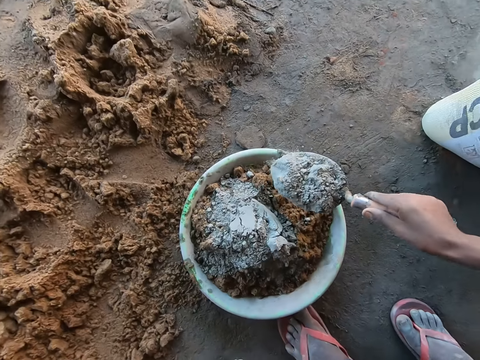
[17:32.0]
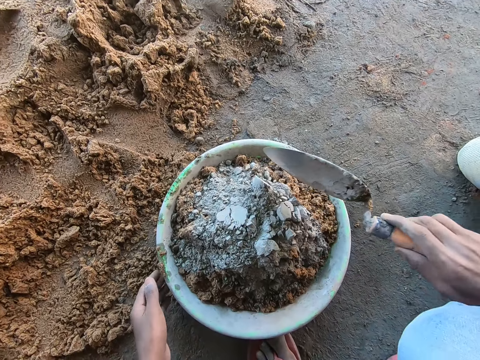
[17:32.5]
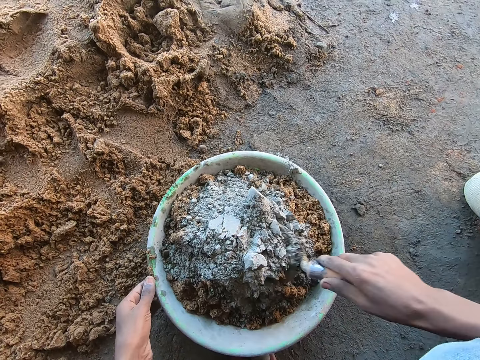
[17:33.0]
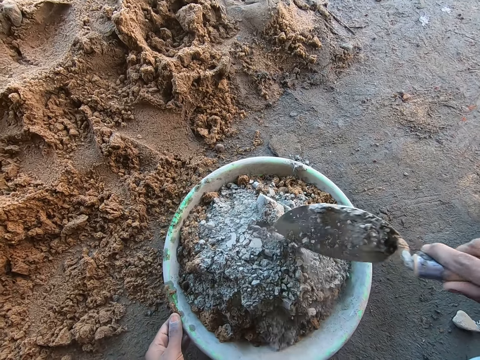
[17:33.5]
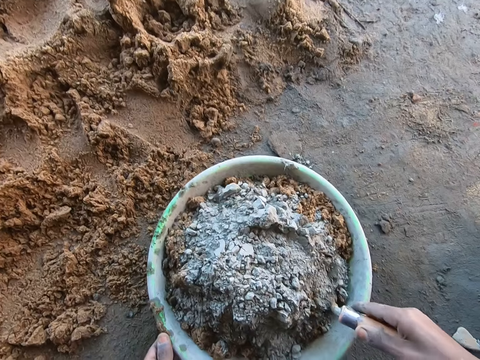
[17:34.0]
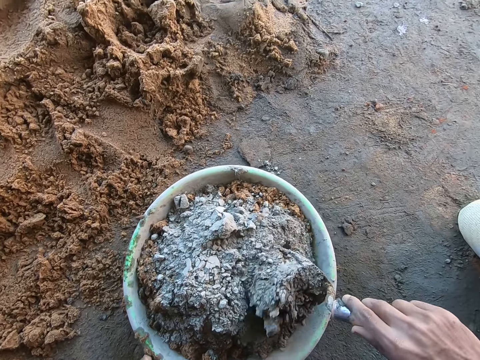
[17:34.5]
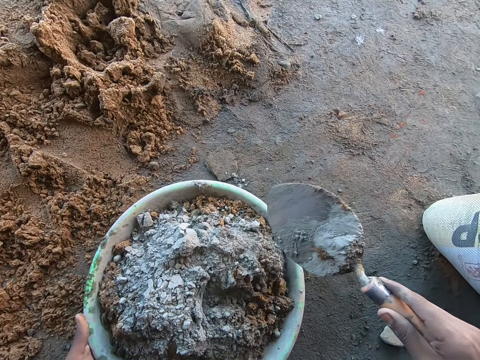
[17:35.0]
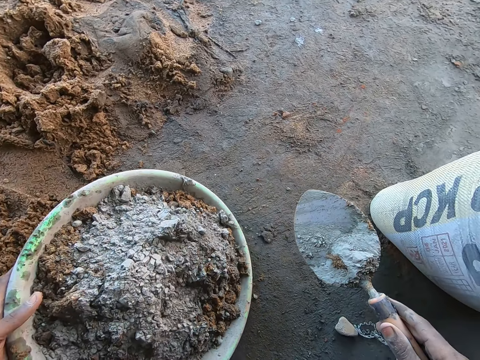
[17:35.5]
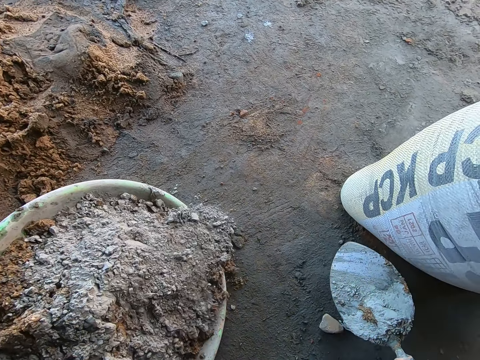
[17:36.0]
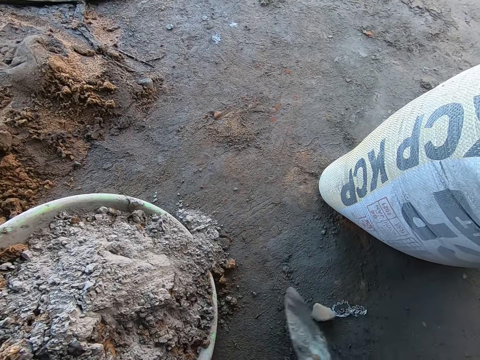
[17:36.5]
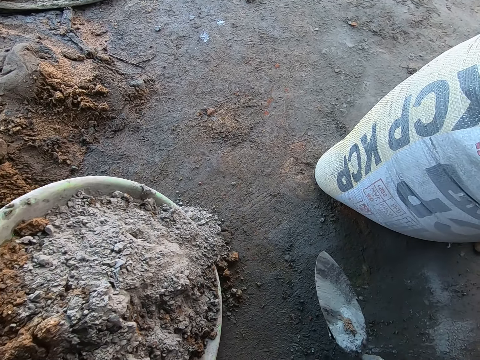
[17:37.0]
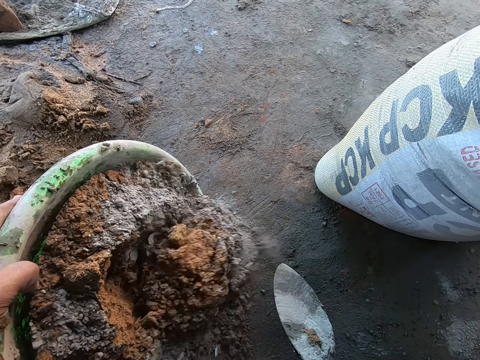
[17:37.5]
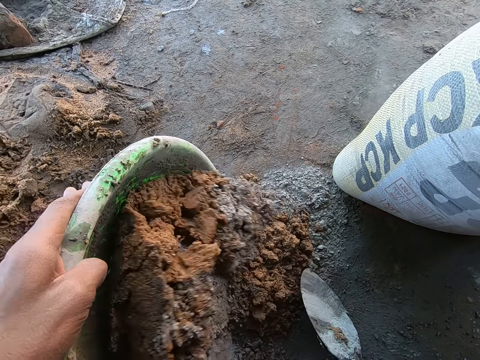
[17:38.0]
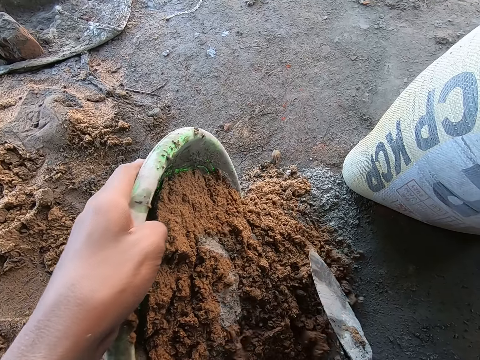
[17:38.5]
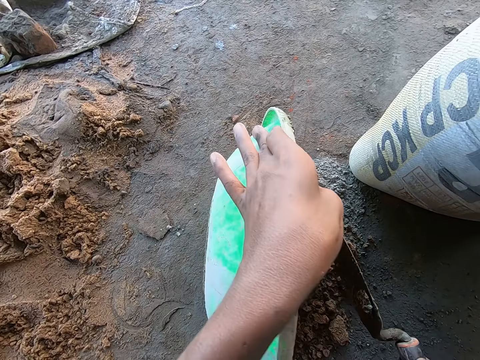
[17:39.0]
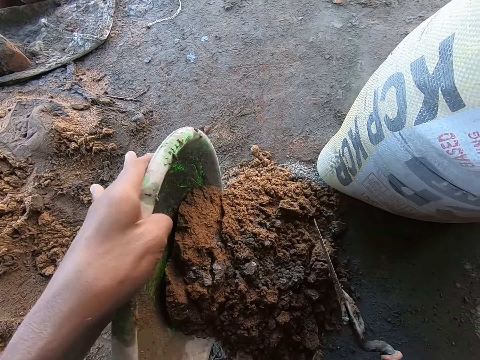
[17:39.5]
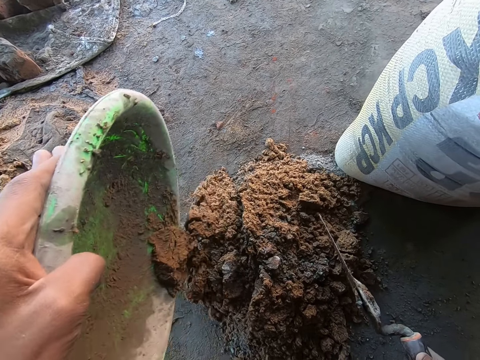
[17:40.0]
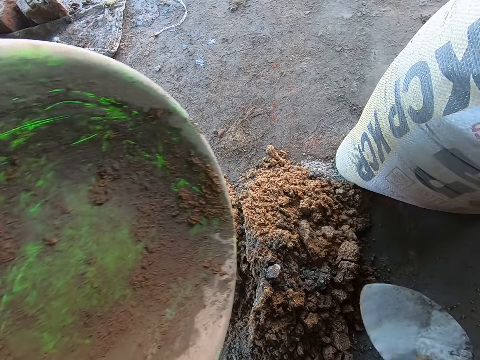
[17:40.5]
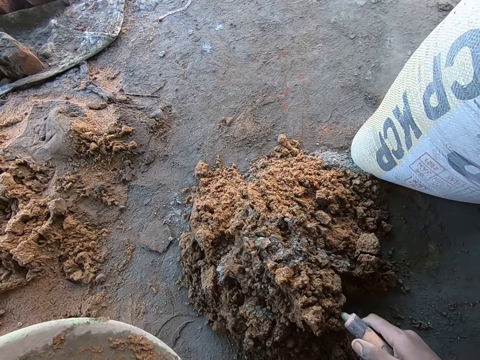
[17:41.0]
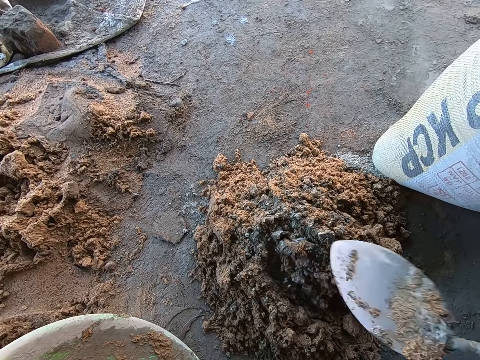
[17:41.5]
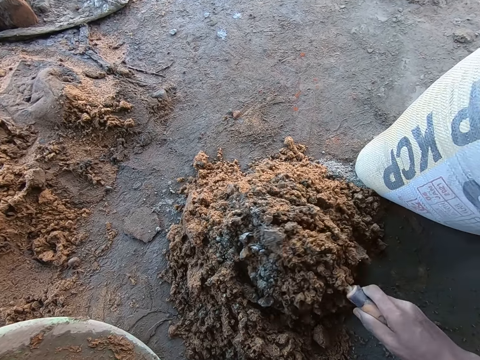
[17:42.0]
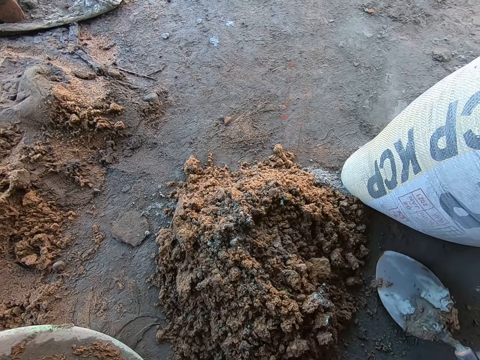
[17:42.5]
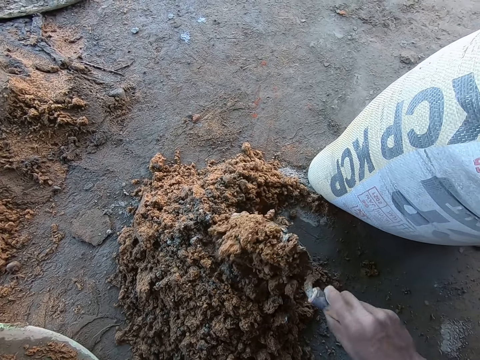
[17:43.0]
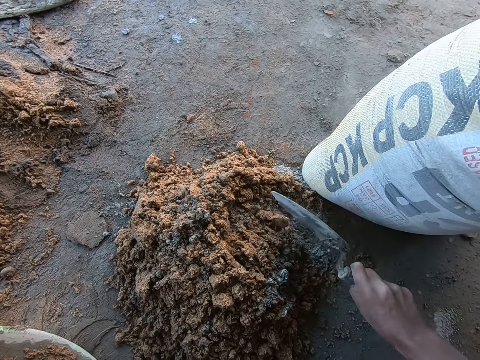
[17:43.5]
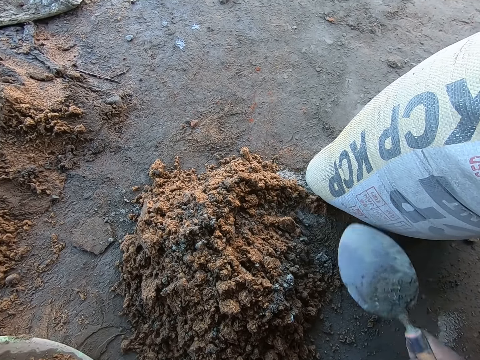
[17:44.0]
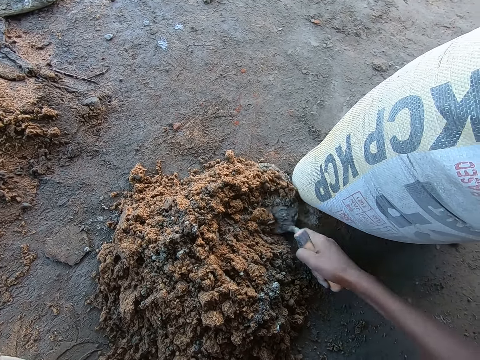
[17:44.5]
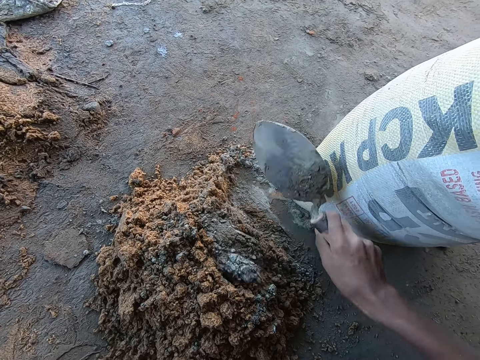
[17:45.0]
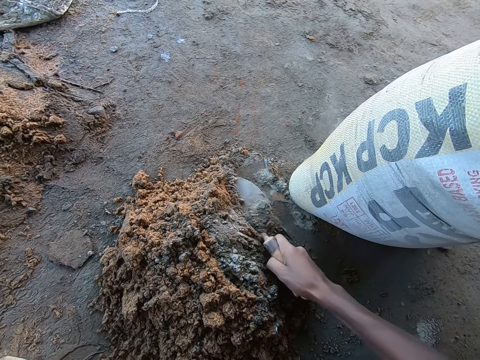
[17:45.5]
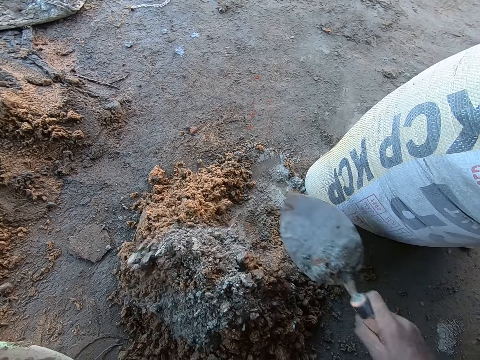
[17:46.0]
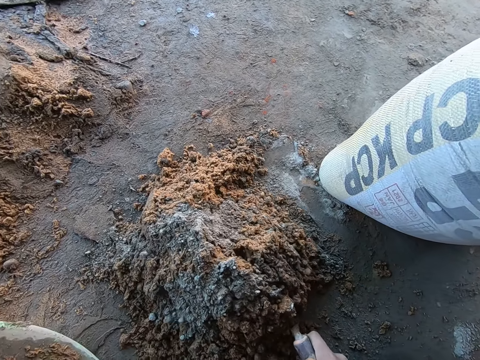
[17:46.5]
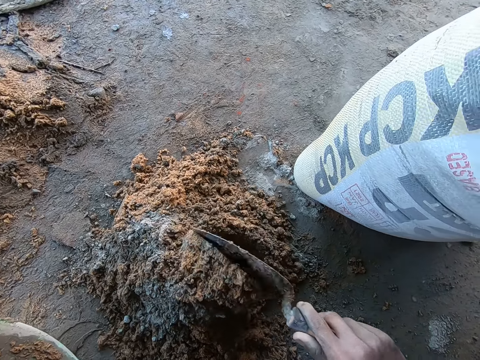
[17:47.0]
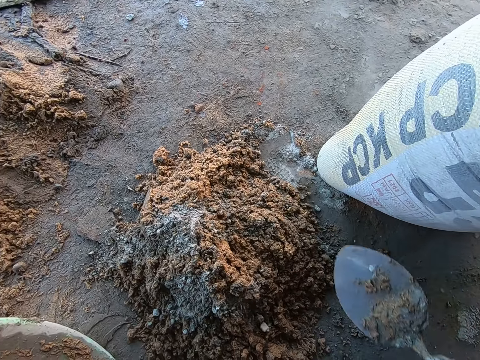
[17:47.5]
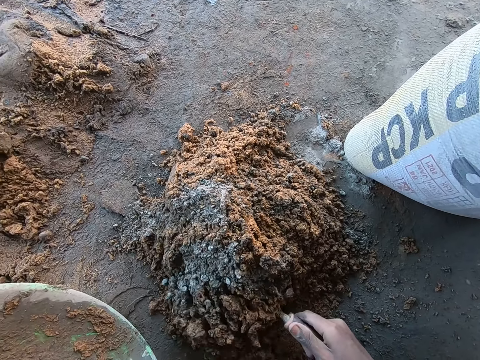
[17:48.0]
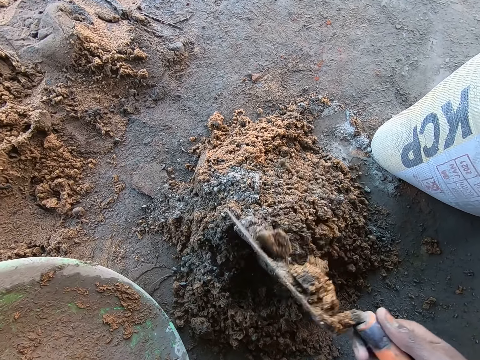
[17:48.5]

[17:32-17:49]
The camera wearer pours the cement in the brick trowel into the plastic bowl on the ground. He spreads the cement in the construction tray. He holds the plastic bowl with his left hand. He mixes the sand and cement in the plastic bowl with the brick trowel in his right hand. He pours the sand and cement in the plastic bowl onto the ground. He mixes the sand and cement on the ground with the brick trowel in his right hand. He hits the trowel on the ground. He mixes the mixture with the trowel.

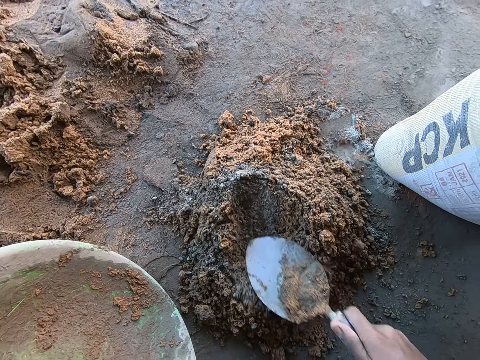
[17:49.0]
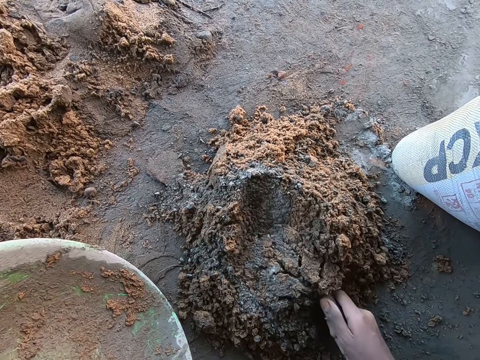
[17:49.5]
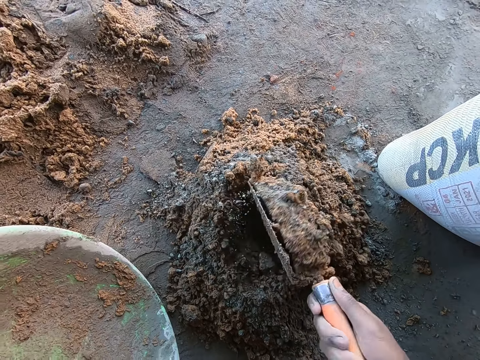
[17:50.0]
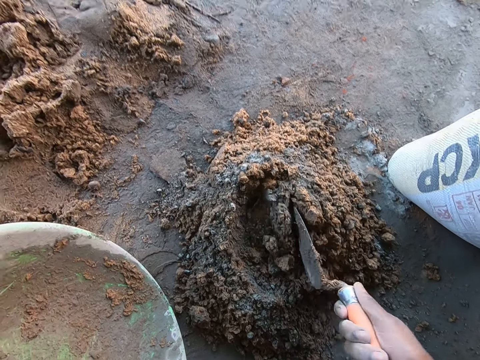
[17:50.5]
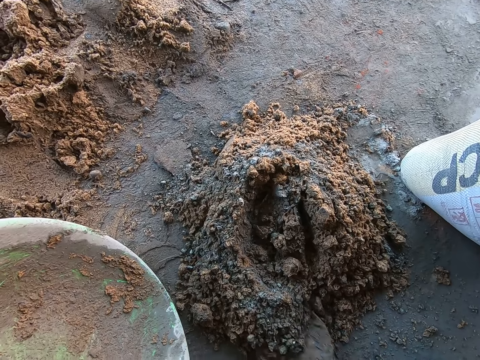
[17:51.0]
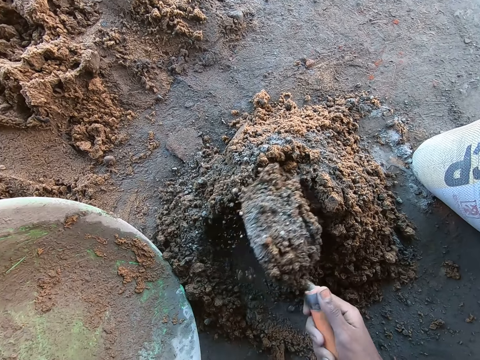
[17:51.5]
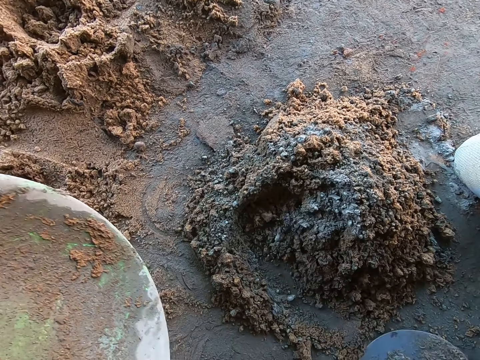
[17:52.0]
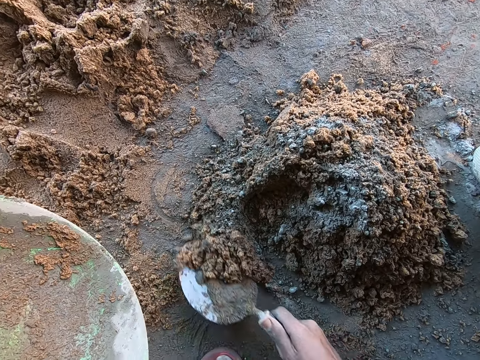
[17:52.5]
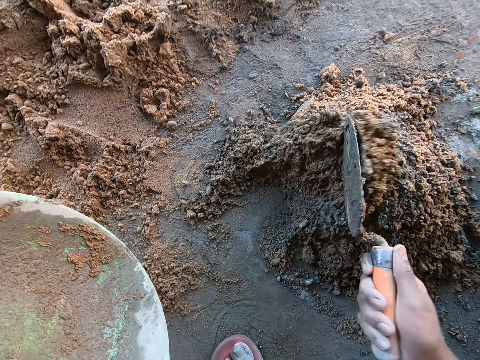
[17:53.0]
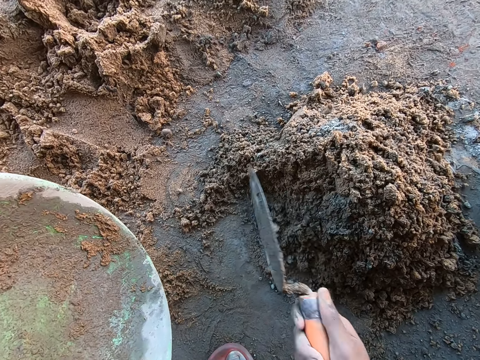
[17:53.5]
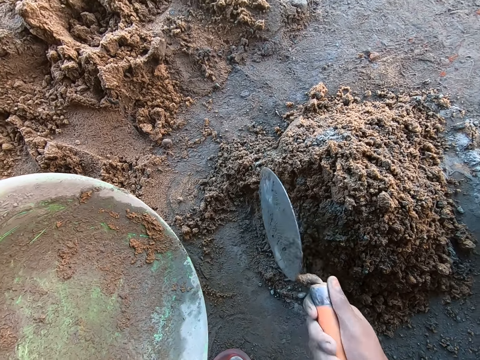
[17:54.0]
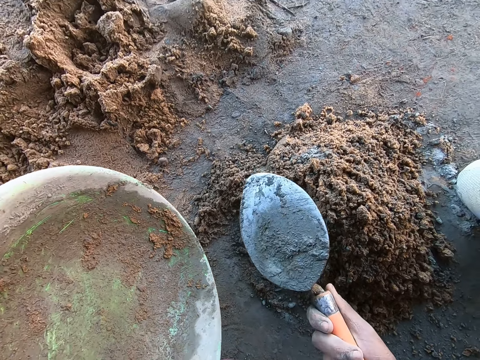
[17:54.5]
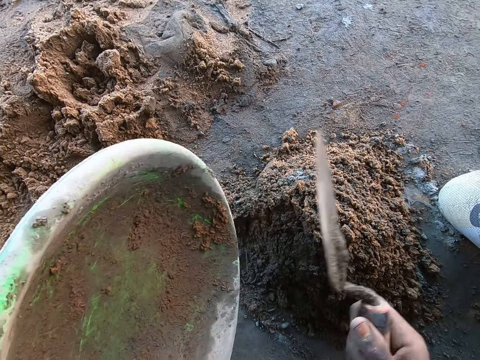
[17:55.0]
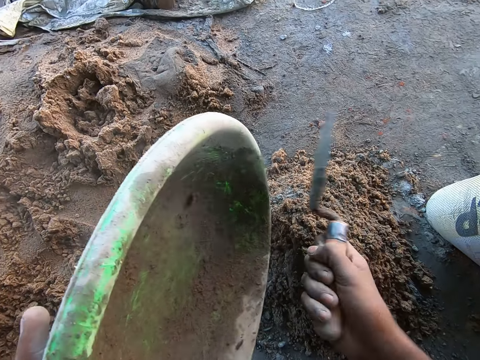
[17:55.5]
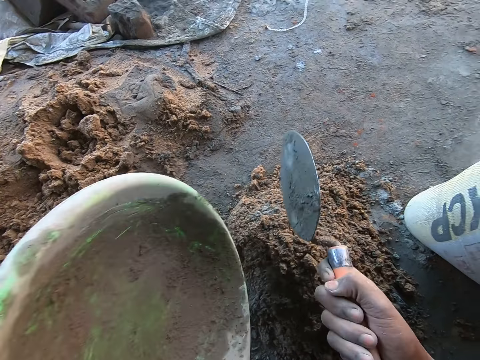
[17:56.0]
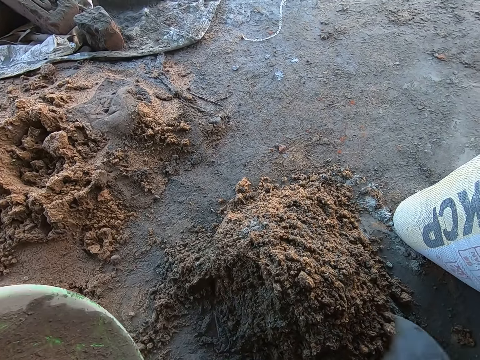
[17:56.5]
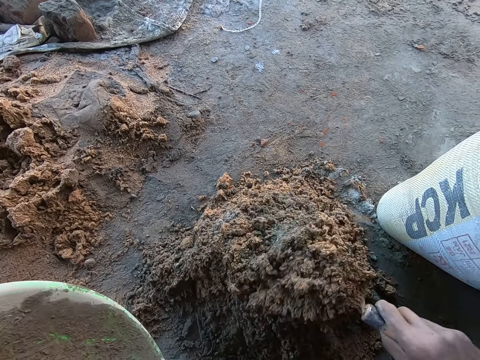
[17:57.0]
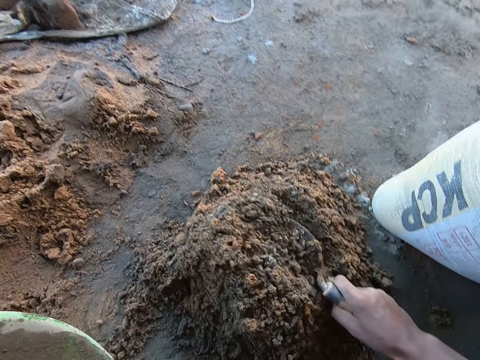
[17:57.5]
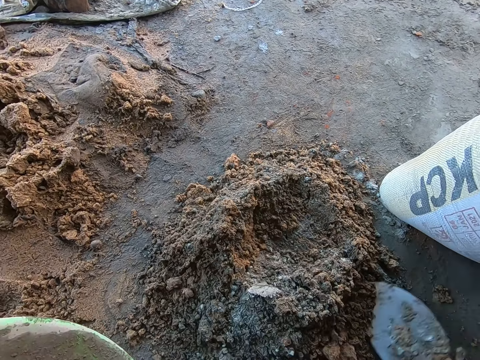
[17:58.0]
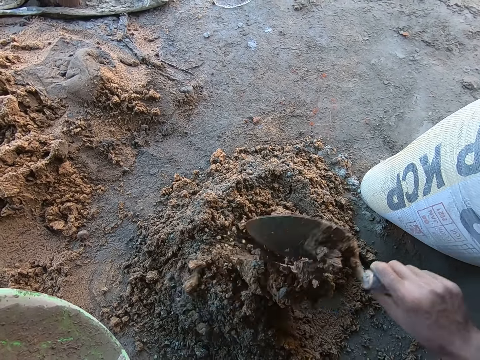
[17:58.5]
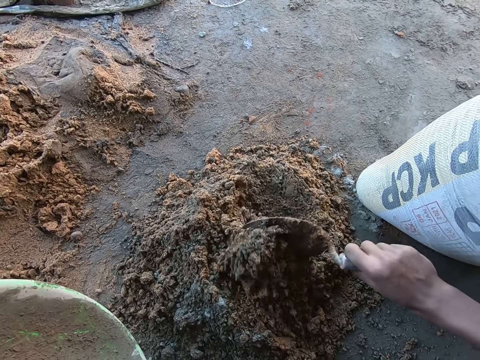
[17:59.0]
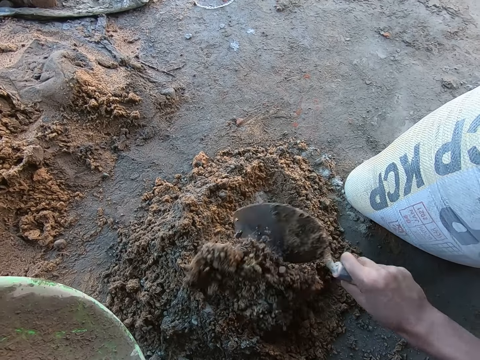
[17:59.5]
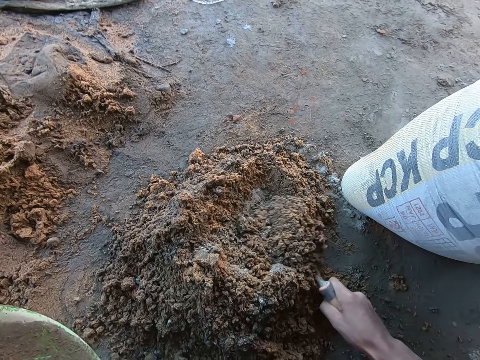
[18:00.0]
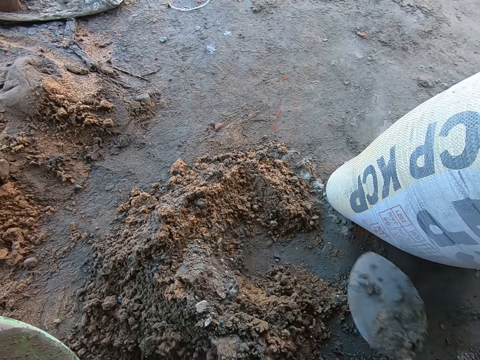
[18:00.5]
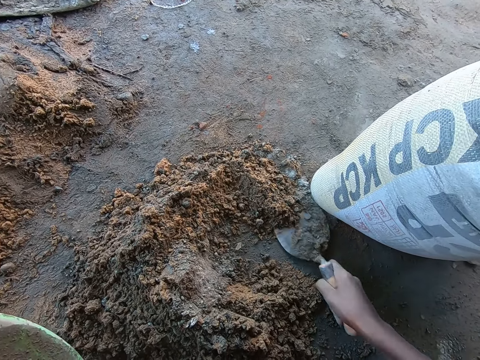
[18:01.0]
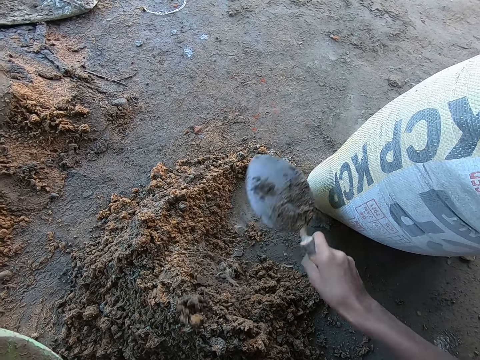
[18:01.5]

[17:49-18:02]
The camera wearer hits the brick trowel in his right hand onto the ground. He hits the brick trowel in his right hand onto the plastic bowl in his left hand. He mixes the mixture with the trowel.
